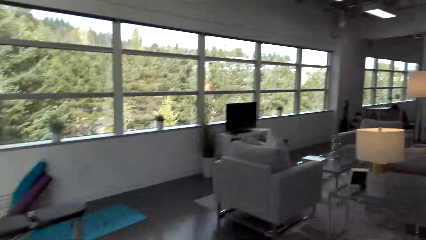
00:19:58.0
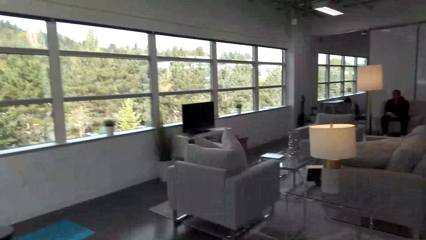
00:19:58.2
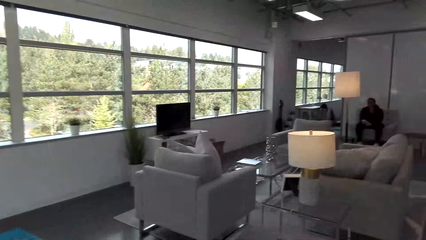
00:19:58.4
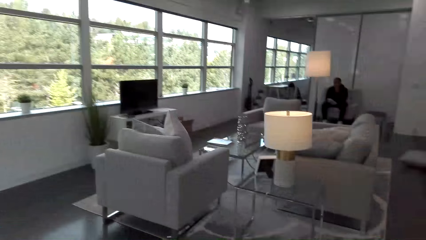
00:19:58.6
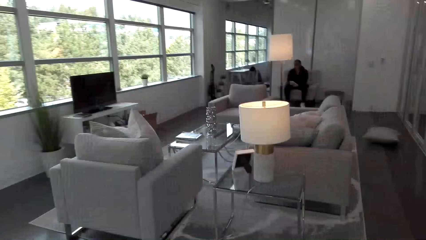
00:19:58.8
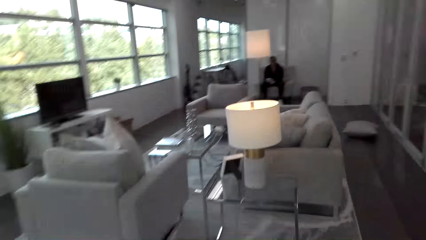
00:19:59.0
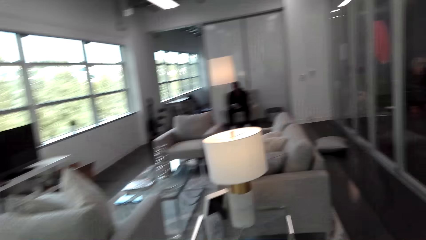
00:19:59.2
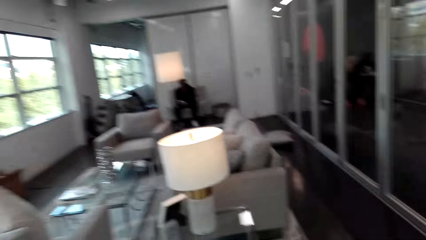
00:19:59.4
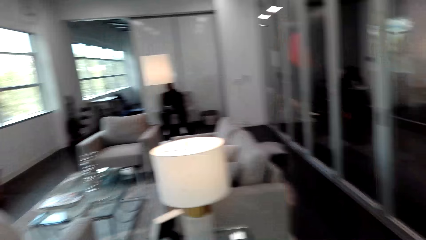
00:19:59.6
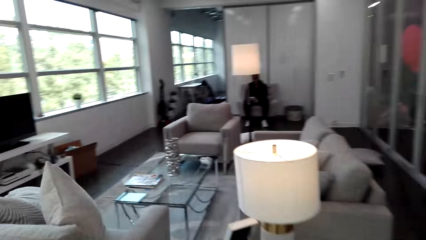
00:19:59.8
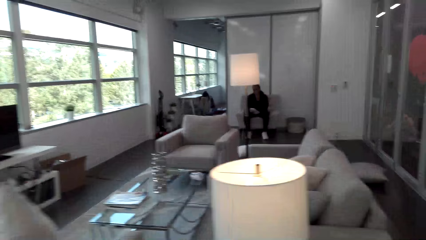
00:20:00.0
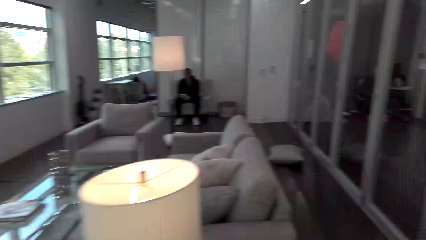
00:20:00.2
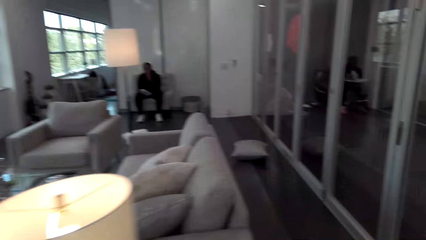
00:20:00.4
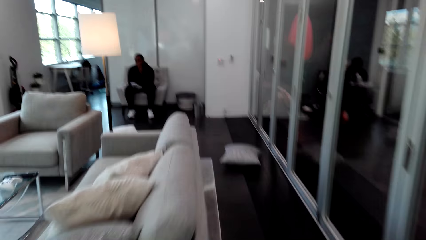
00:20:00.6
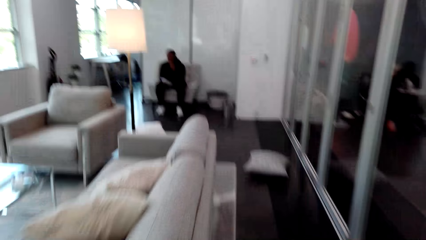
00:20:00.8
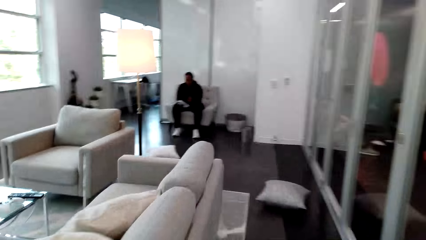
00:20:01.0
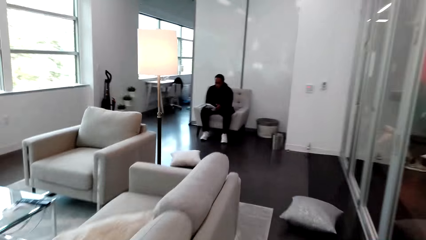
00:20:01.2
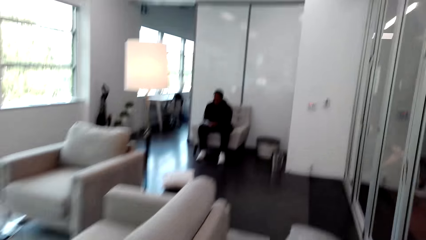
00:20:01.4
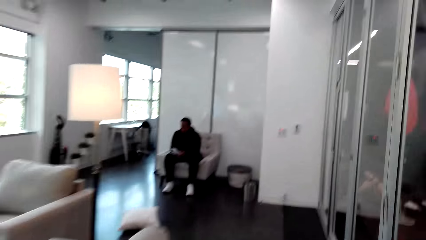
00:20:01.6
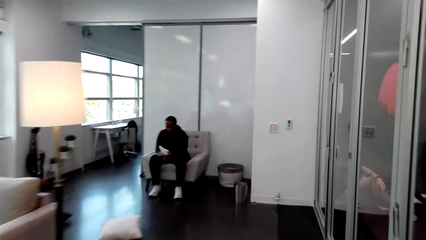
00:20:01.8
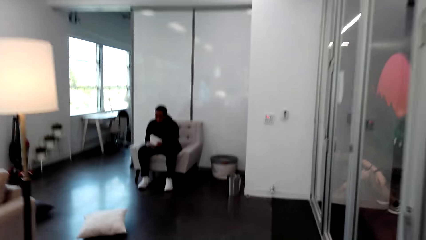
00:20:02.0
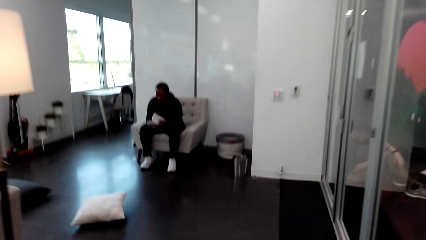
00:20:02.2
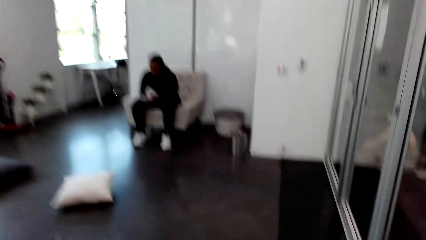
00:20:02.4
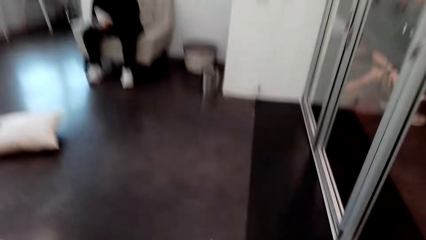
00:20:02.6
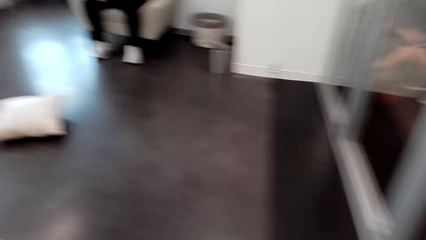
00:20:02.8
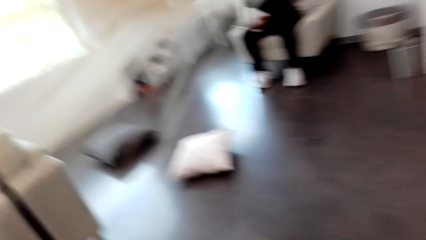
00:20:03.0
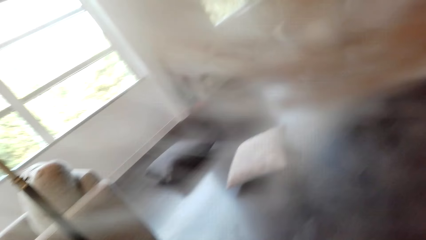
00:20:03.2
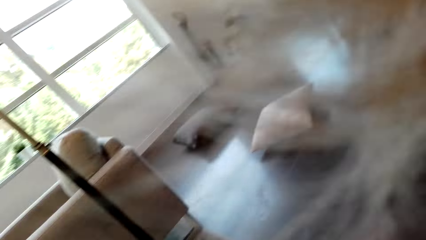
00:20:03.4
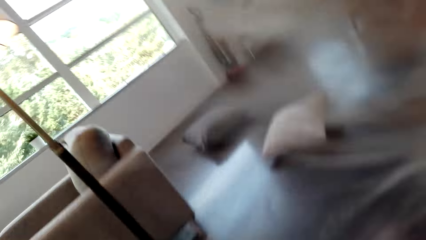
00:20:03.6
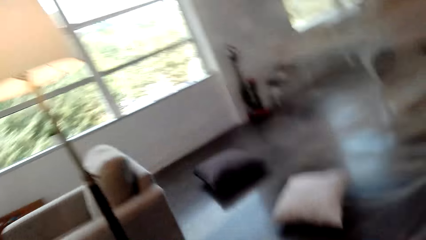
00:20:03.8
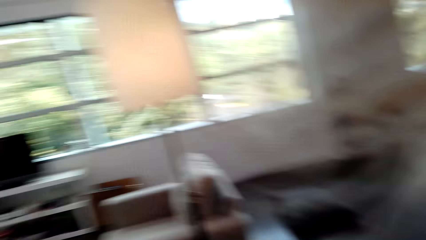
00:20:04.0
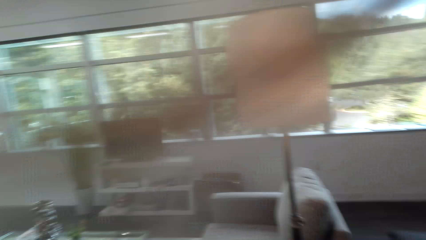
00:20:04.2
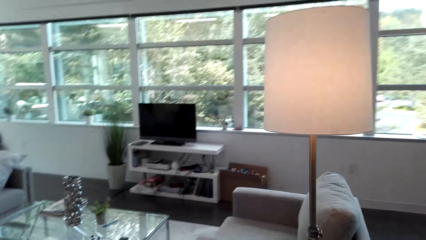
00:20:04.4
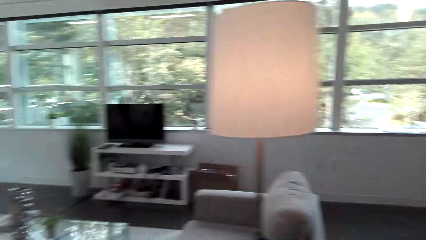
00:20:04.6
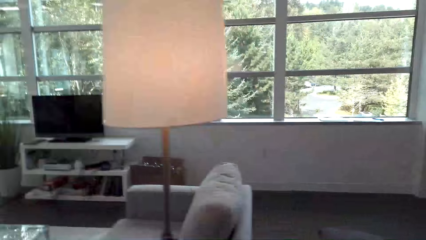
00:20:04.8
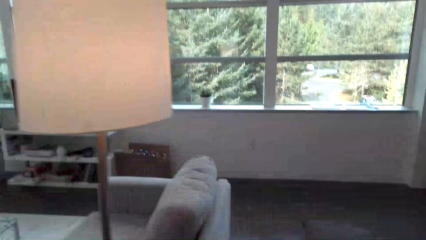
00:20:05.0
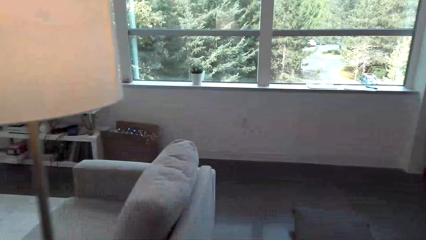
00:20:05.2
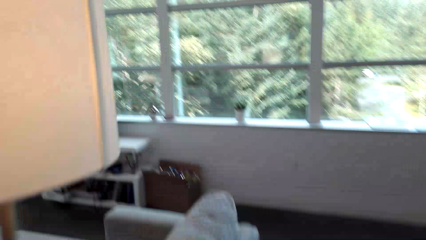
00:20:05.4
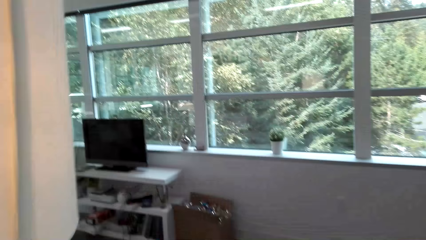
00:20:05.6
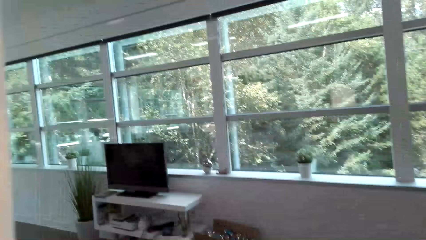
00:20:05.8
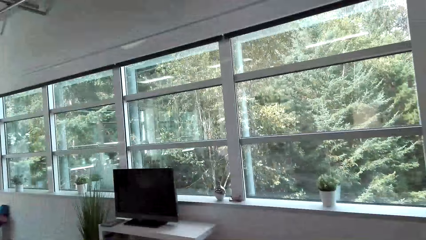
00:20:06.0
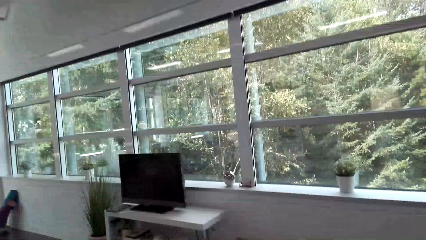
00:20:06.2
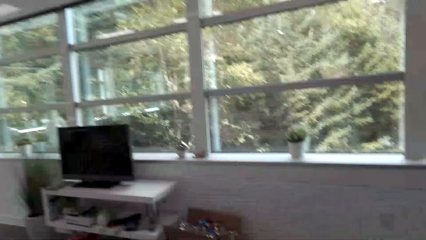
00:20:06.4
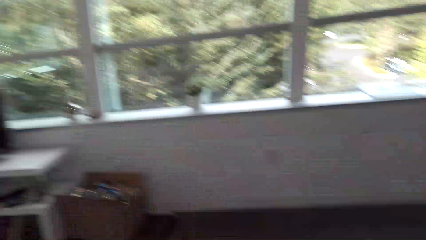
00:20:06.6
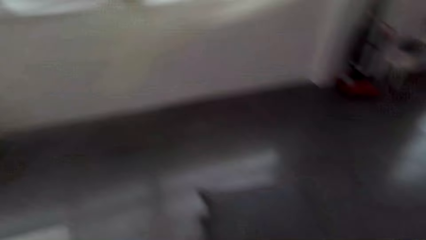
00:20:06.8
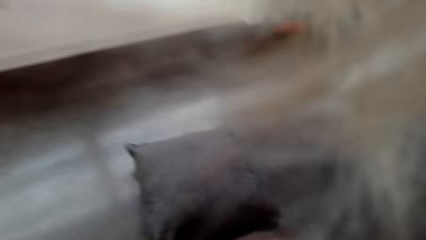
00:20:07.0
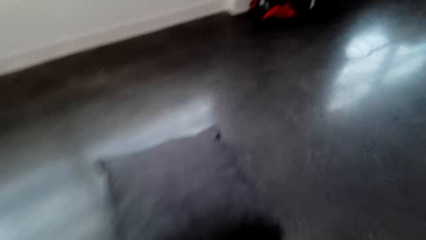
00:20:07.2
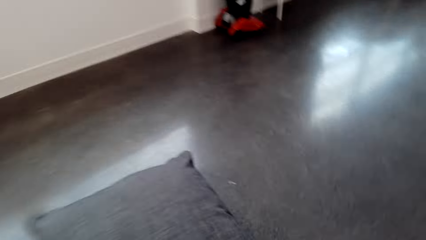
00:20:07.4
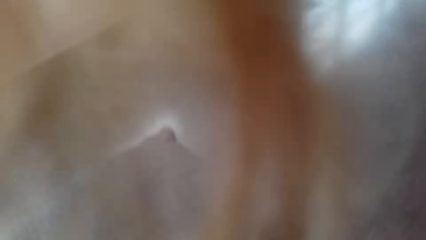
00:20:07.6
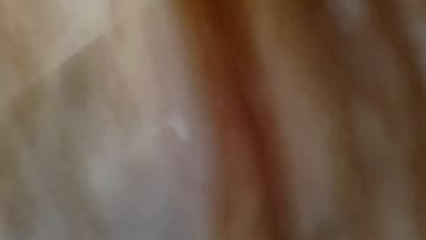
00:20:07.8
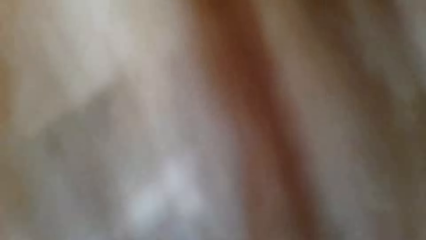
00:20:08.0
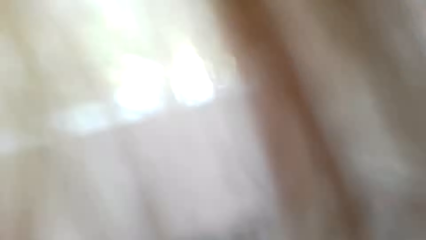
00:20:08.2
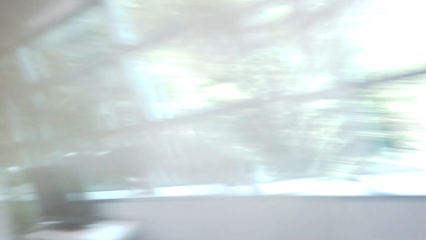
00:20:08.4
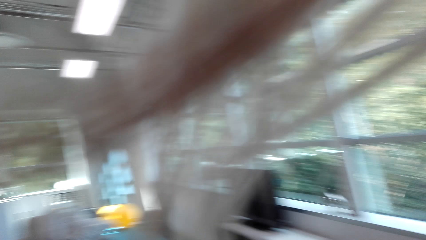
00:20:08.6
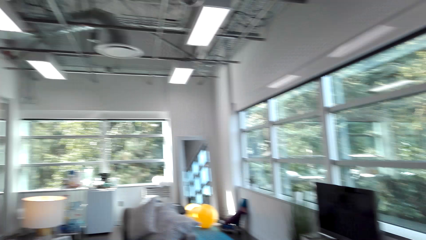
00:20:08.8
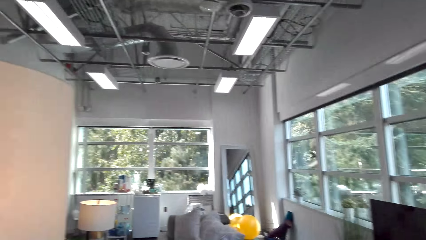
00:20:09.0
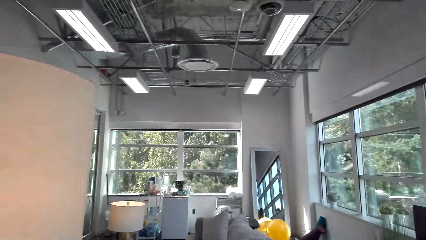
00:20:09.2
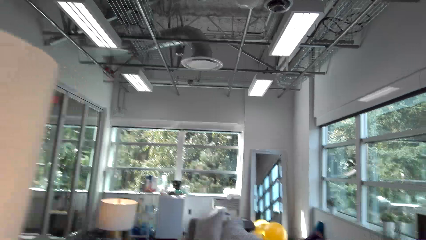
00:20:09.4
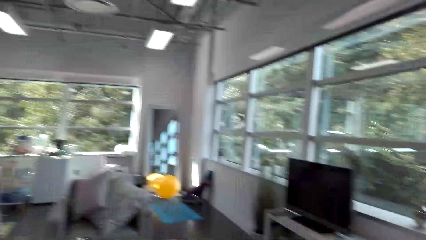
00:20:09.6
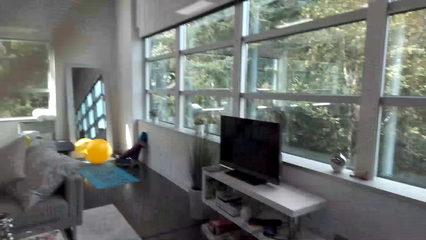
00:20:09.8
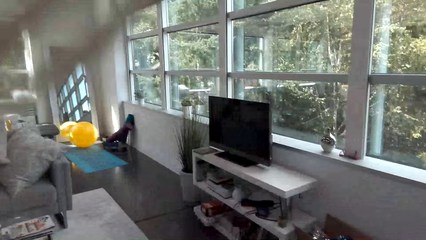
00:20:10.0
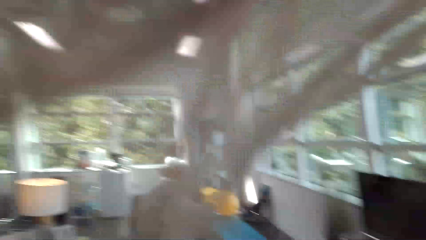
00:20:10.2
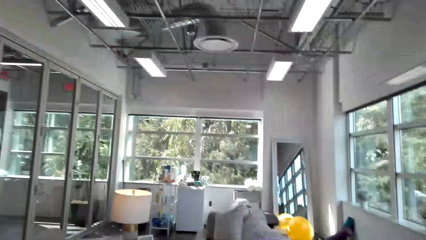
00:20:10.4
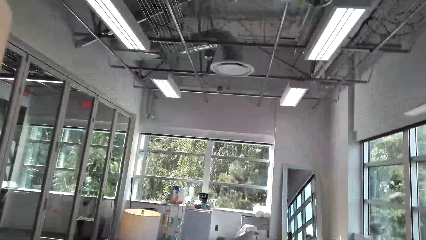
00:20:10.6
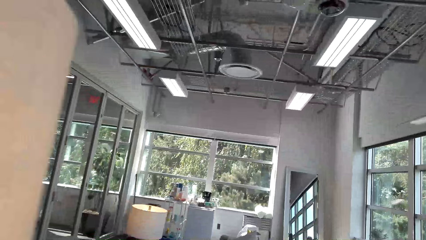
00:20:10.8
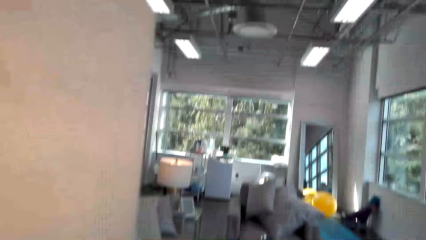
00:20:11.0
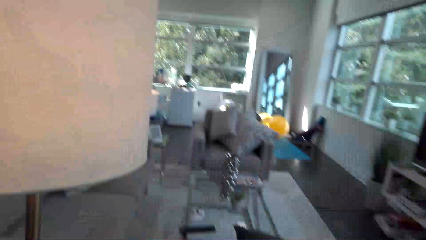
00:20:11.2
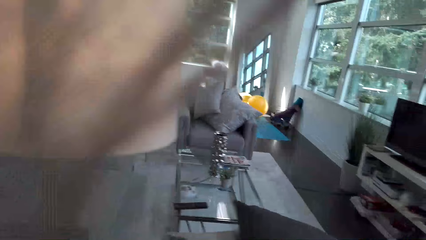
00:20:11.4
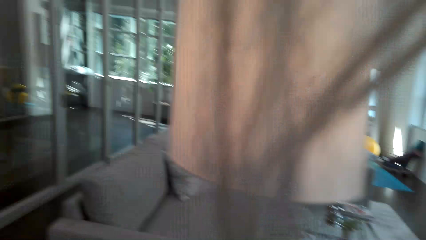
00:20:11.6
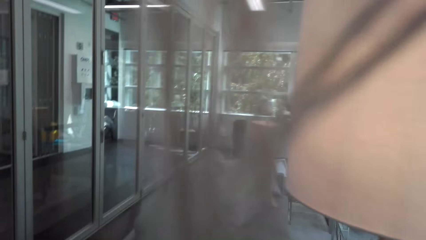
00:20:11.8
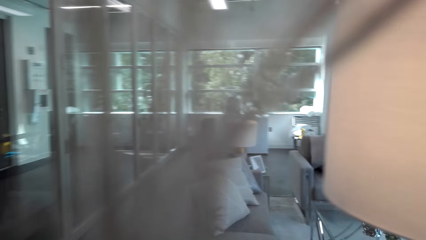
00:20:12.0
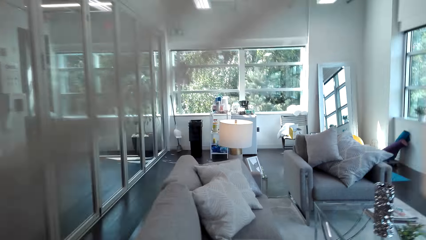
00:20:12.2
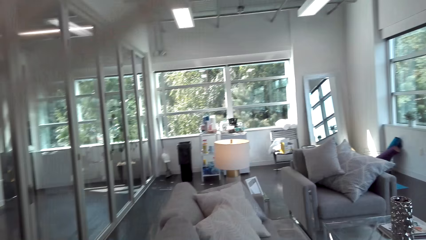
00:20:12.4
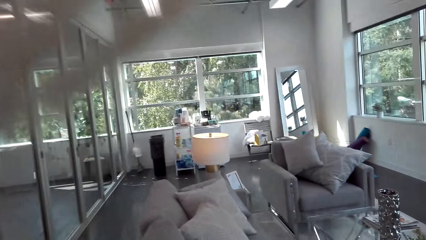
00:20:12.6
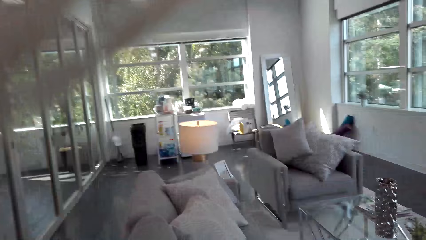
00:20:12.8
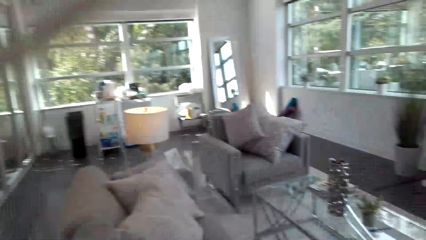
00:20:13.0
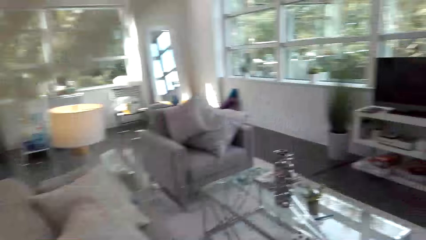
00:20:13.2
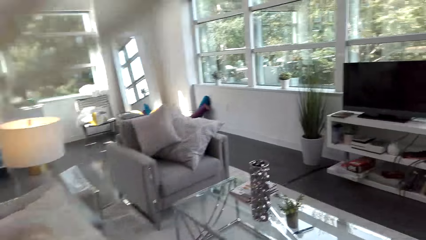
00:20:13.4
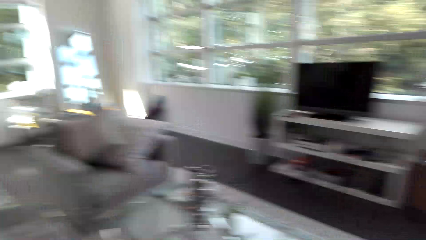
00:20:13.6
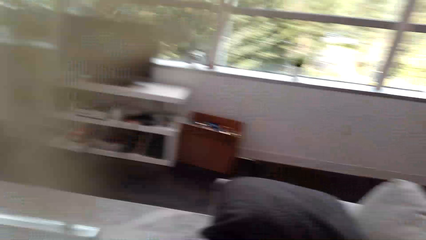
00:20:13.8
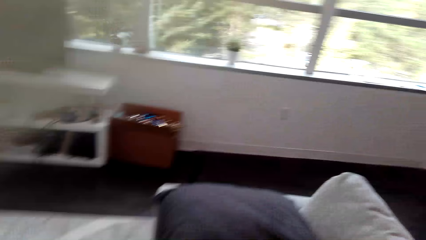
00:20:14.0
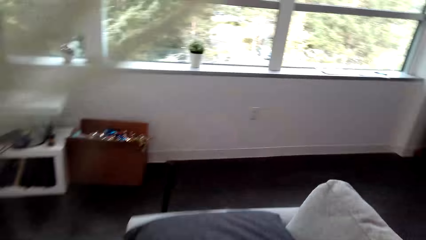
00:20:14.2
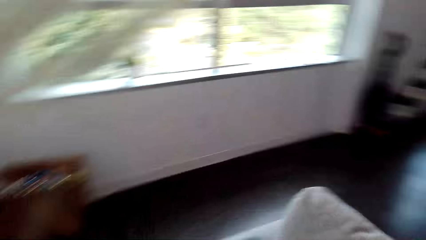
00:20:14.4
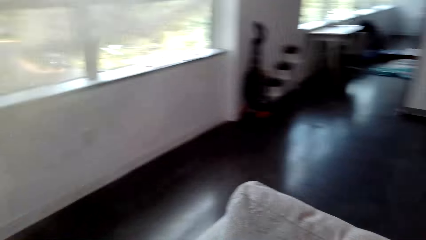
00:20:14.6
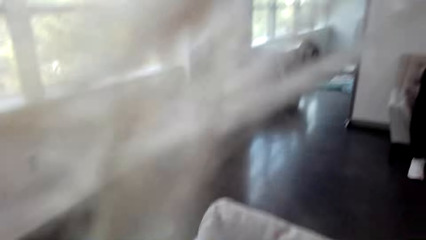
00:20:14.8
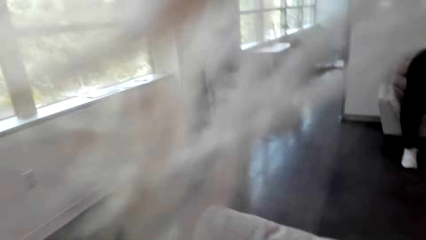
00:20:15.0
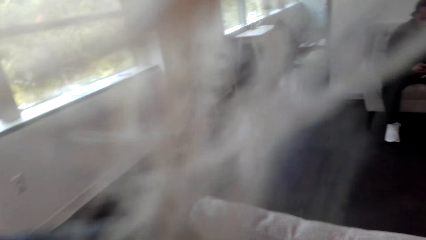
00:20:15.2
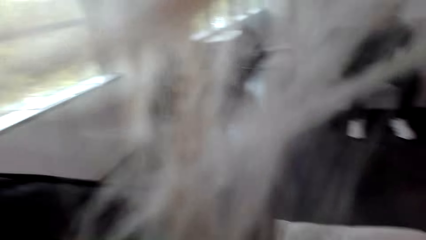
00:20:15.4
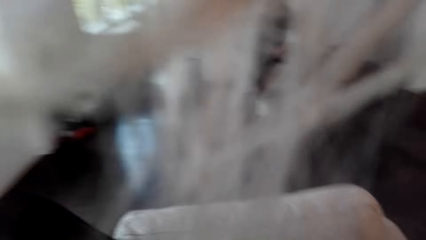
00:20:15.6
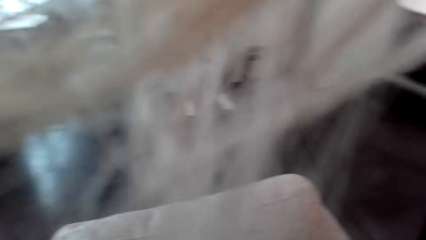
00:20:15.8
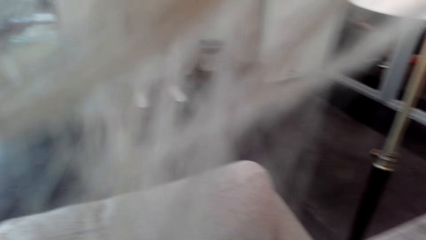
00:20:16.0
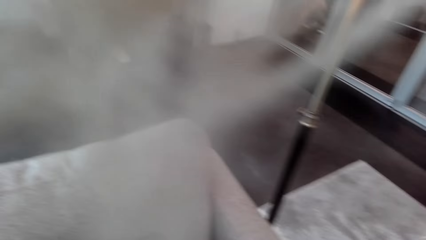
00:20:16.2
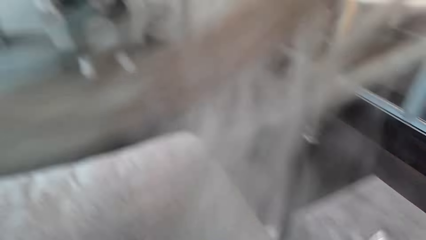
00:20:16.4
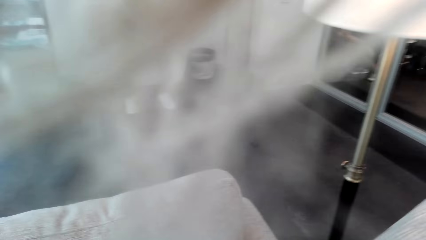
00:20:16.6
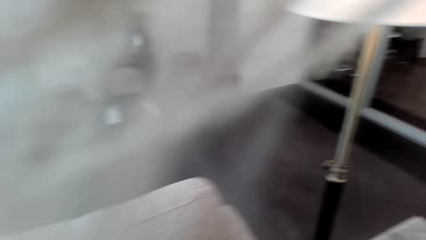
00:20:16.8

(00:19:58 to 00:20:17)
The camera wearer walks around the house. They pick a pillow from the floor. They walk in the room.
